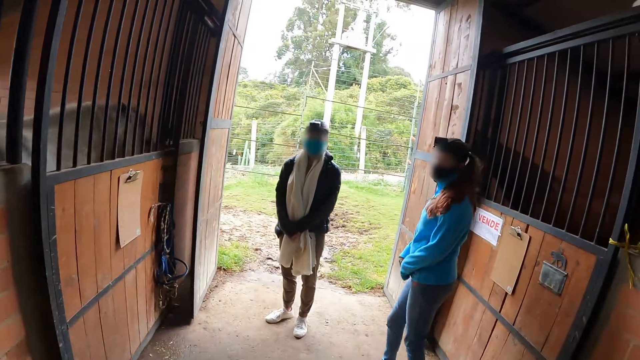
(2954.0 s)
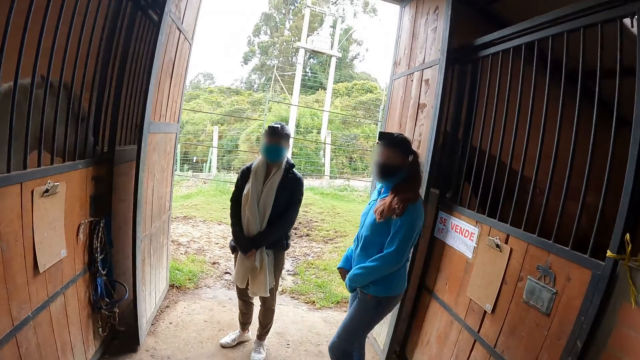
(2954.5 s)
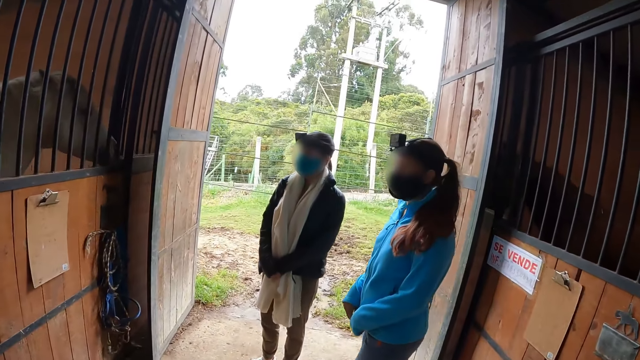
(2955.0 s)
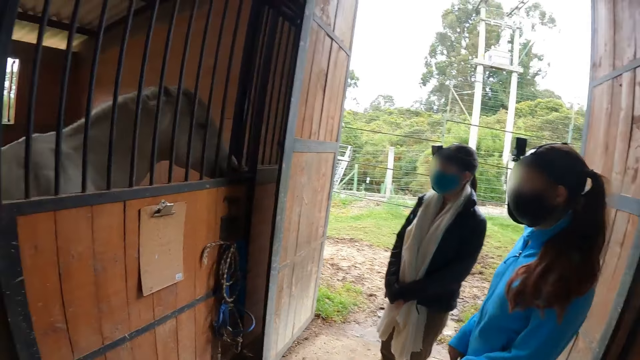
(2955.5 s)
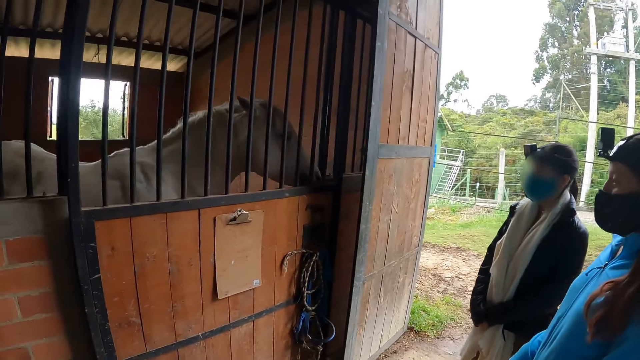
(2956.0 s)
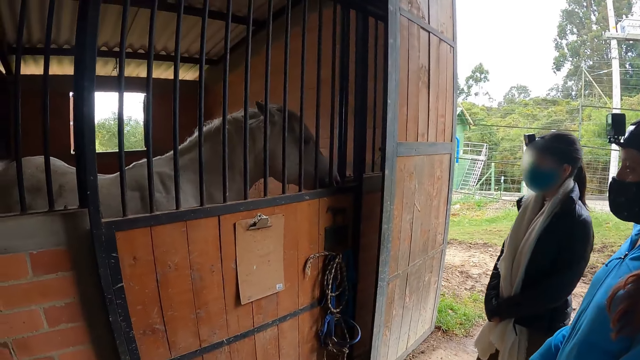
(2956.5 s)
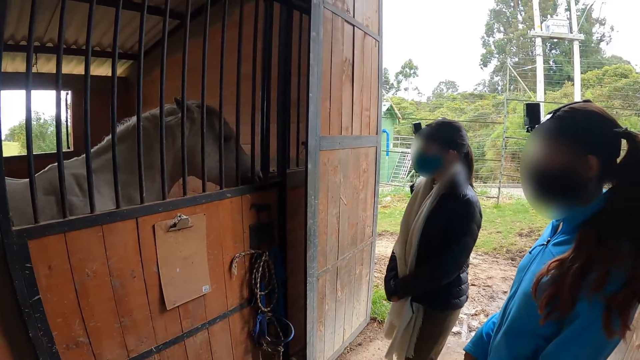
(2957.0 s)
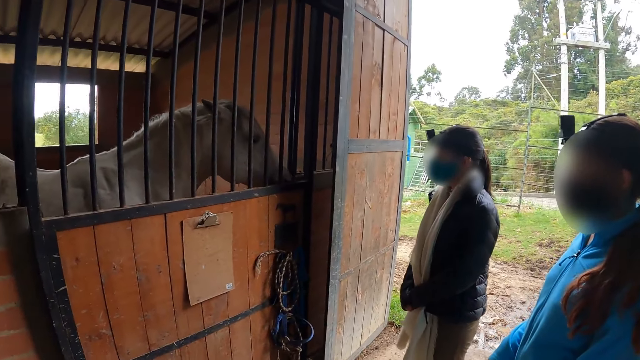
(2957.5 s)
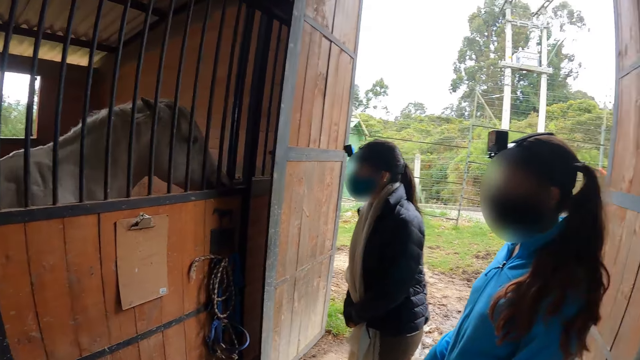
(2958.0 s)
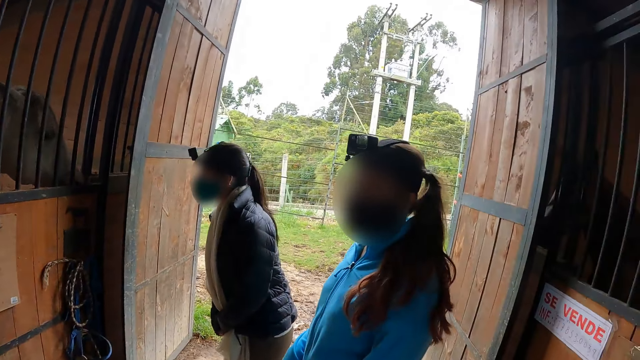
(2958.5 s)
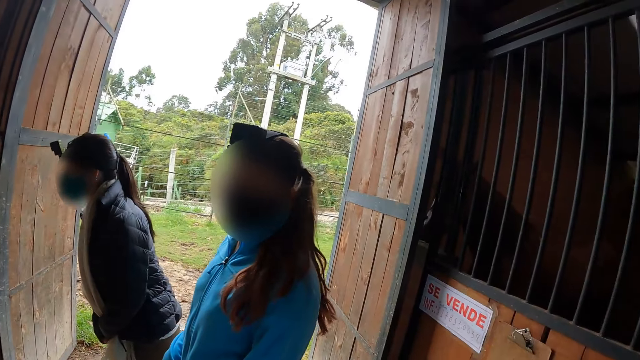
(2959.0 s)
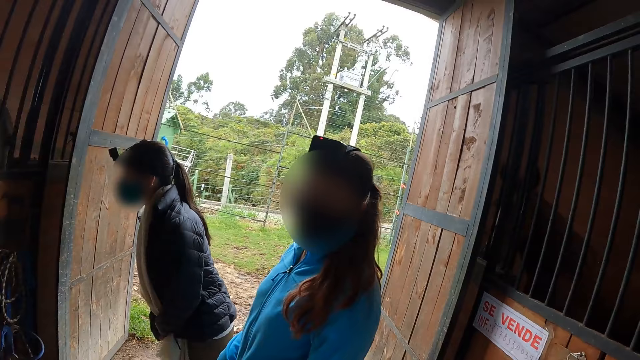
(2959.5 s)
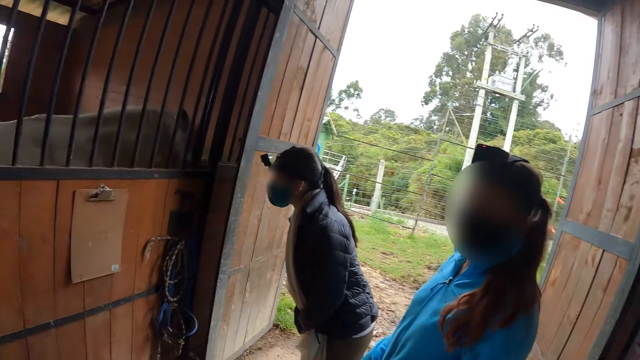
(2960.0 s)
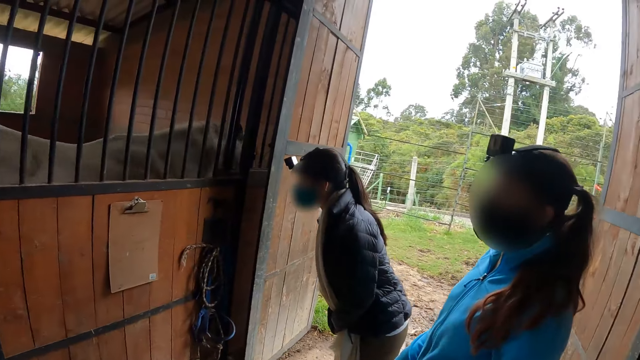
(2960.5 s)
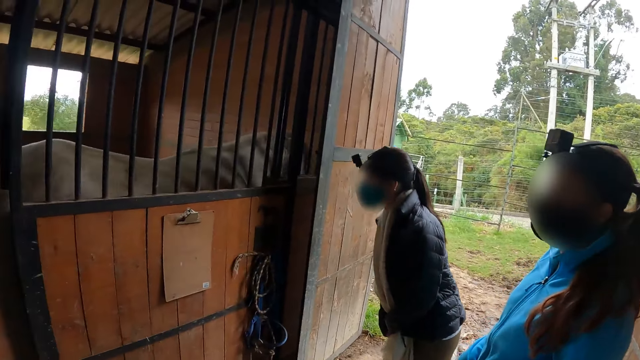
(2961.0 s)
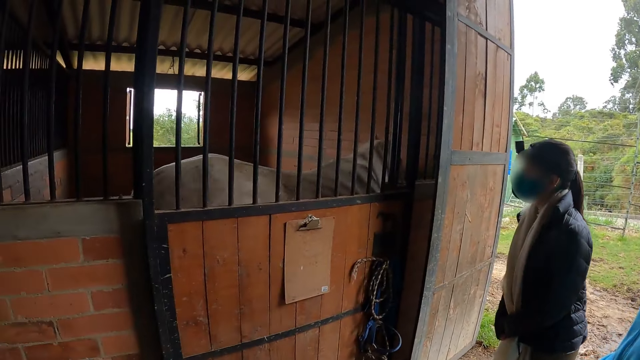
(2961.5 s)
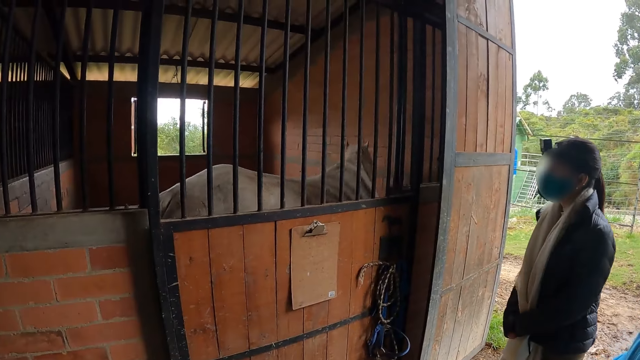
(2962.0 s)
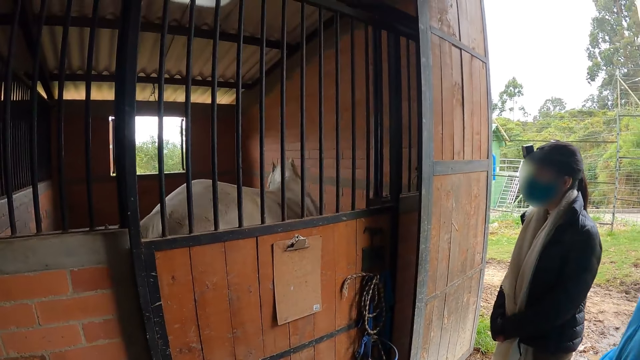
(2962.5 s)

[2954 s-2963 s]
The camera wearer stands close to a stall with a big white horse. They look at the horses.

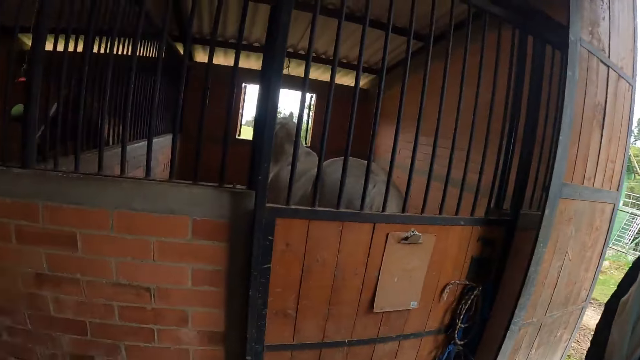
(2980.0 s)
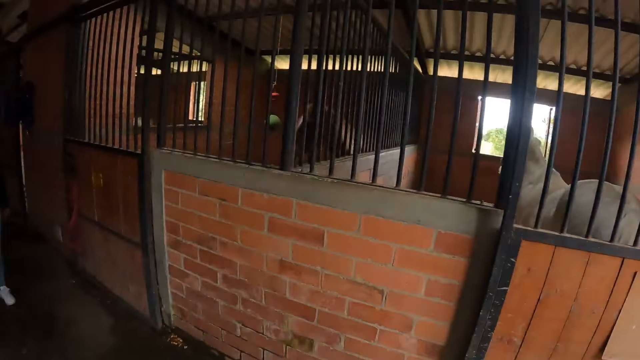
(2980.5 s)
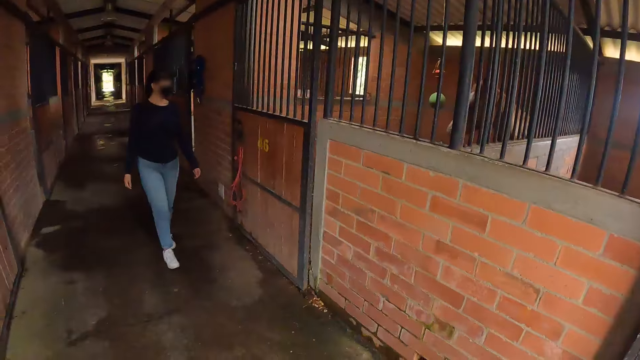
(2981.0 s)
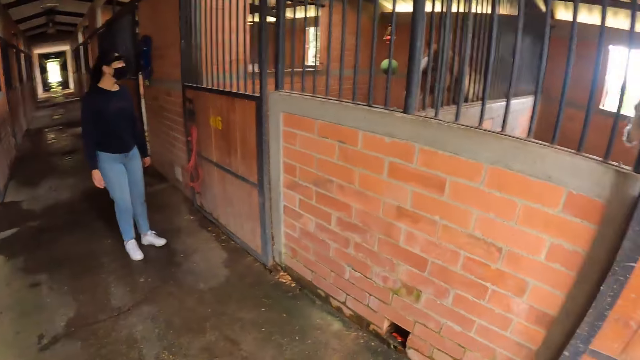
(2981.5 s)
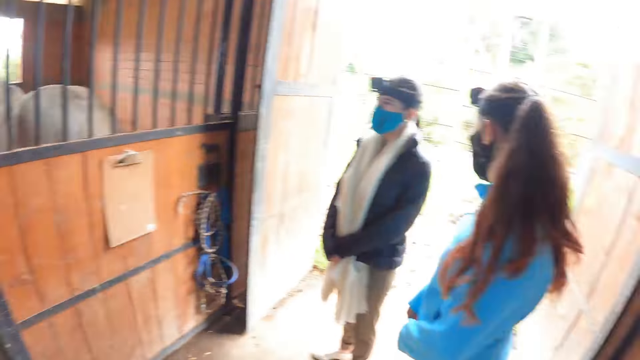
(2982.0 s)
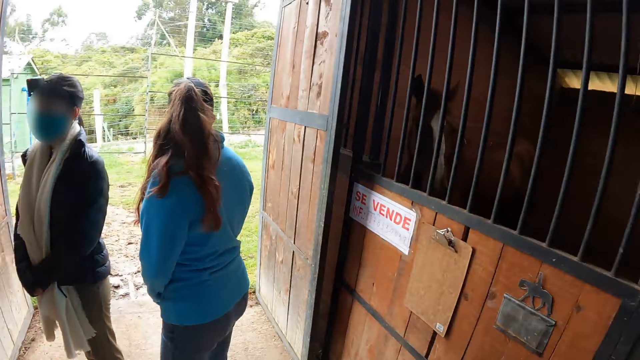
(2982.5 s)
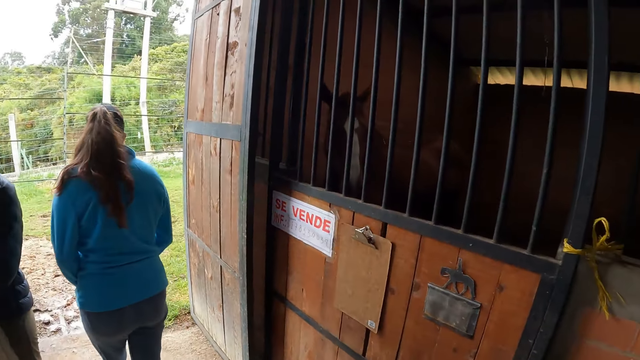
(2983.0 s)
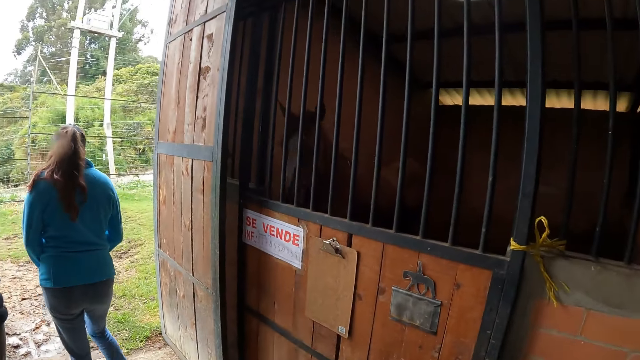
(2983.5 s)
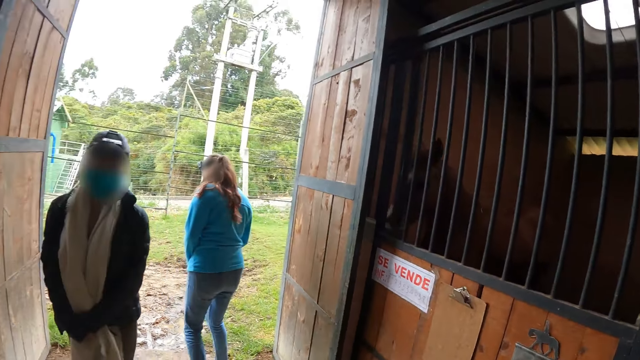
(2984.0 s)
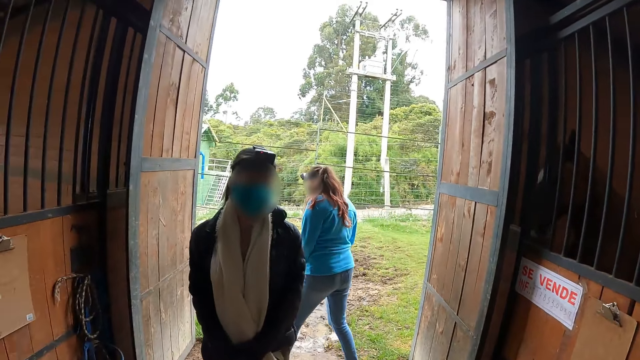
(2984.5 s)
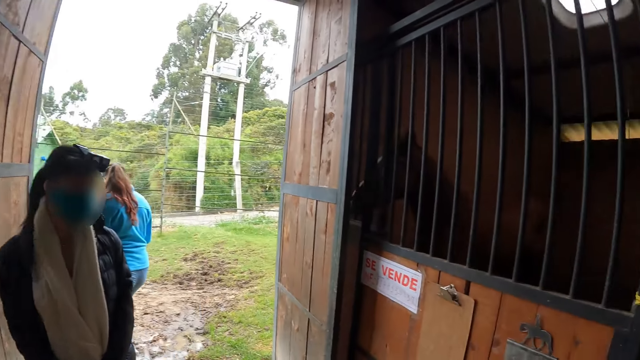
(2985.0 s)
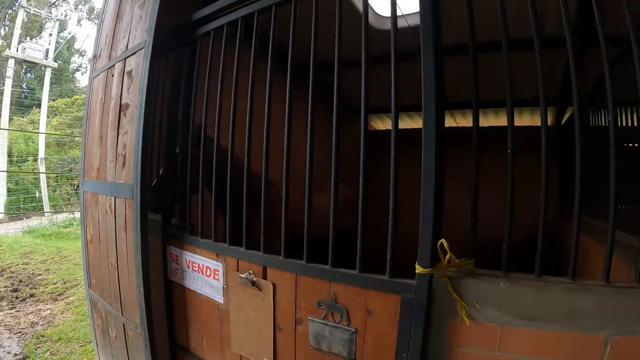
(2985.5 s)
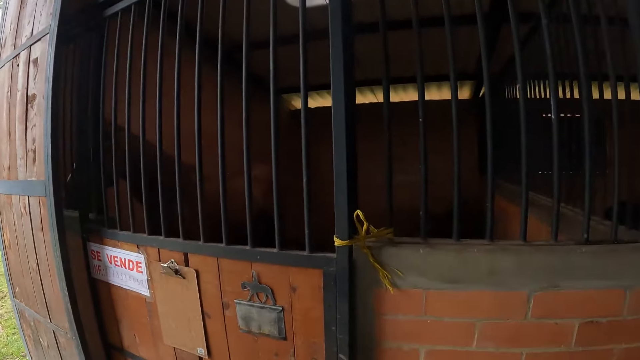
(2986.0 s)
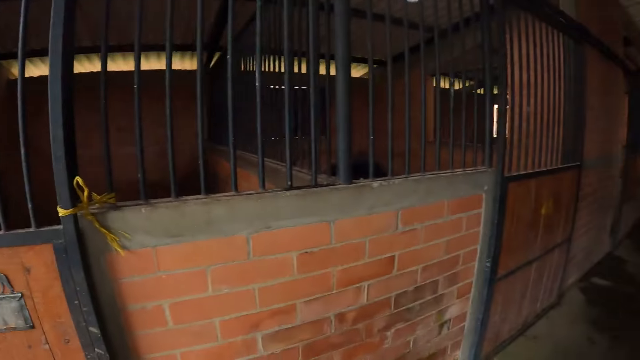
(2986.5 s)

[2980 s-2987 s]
The camera wearer looks around. A woman walks out of the stable.

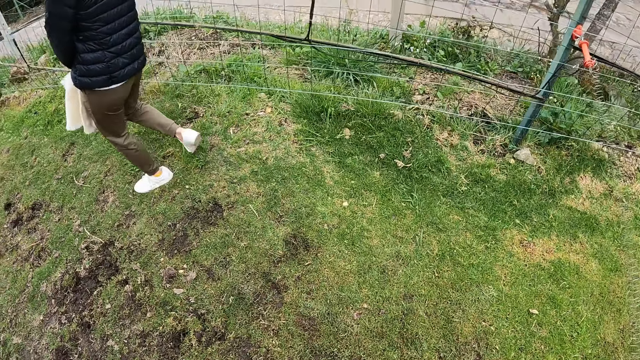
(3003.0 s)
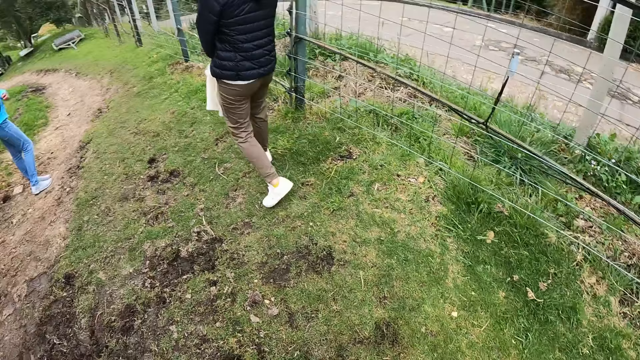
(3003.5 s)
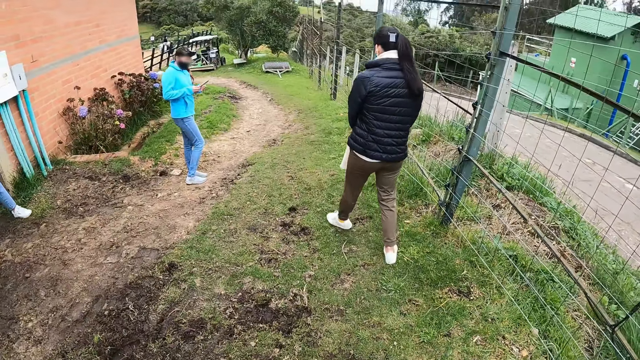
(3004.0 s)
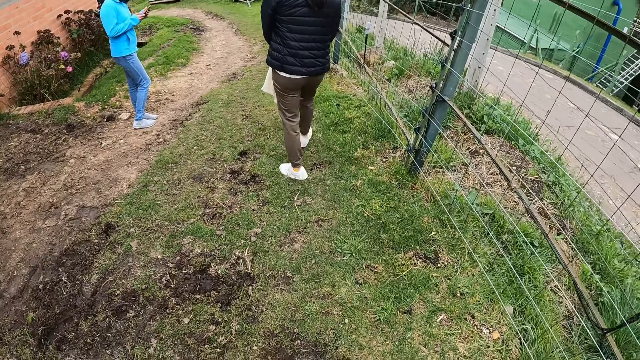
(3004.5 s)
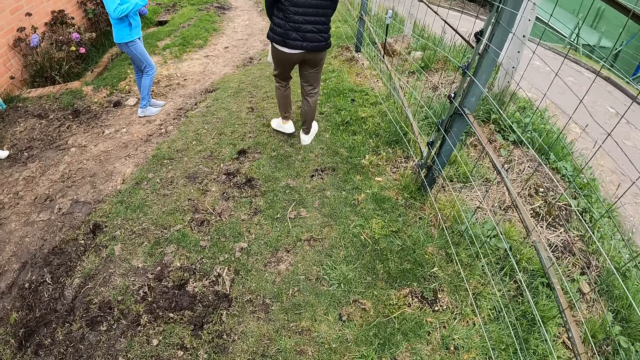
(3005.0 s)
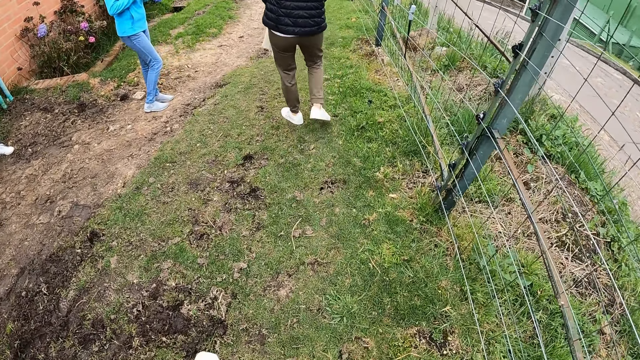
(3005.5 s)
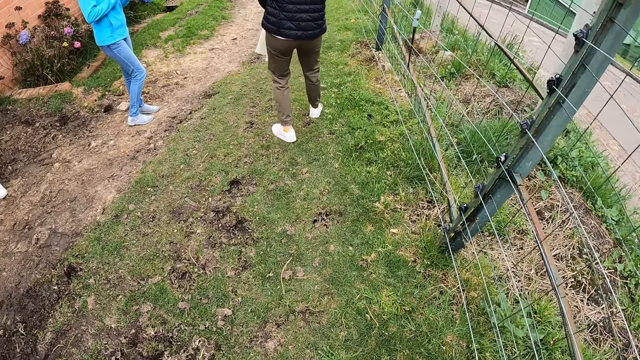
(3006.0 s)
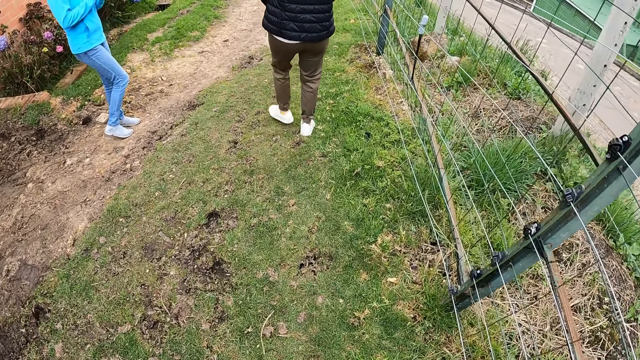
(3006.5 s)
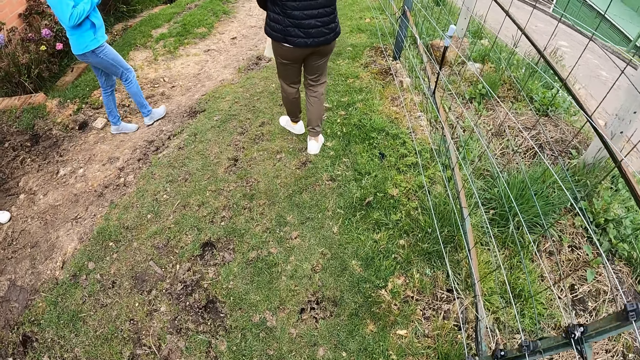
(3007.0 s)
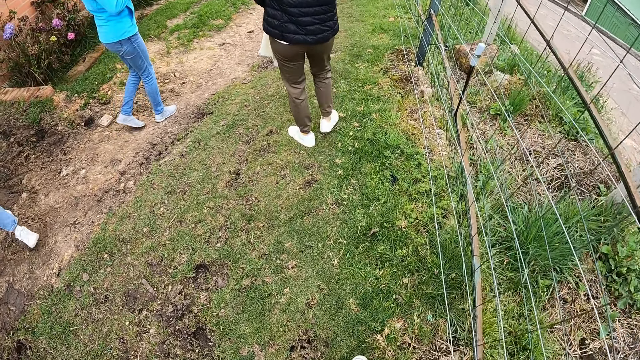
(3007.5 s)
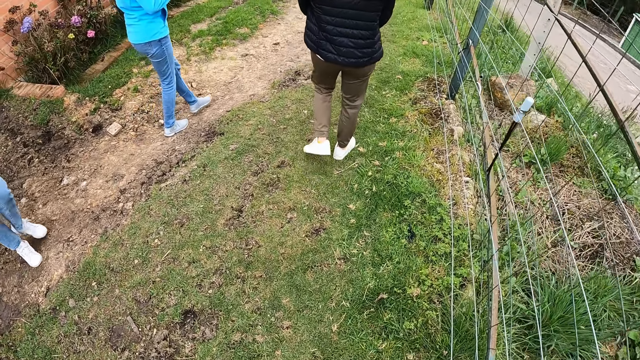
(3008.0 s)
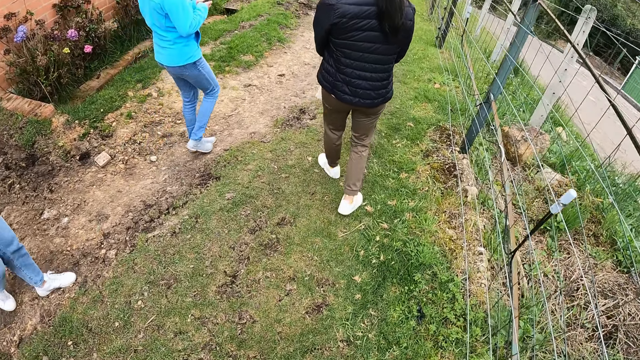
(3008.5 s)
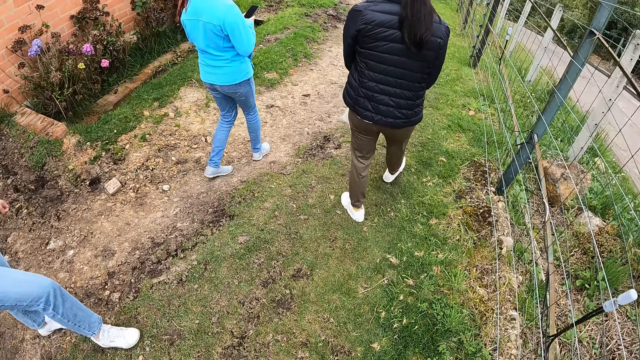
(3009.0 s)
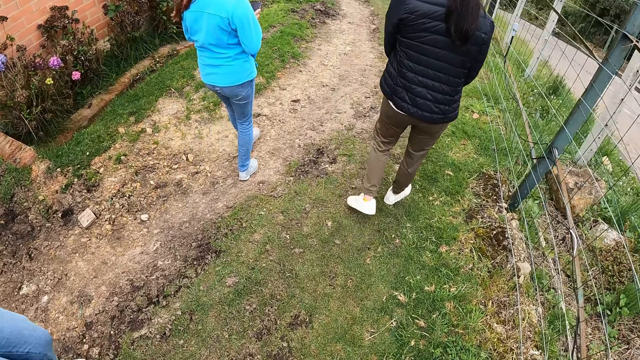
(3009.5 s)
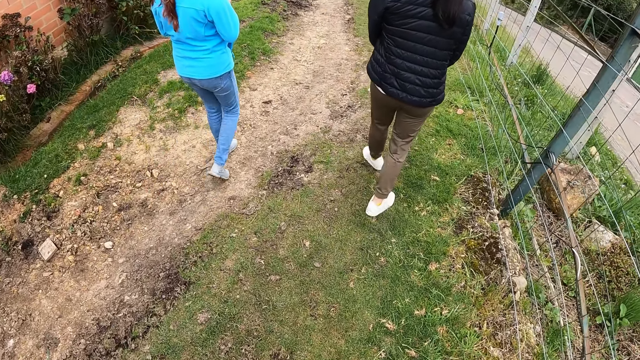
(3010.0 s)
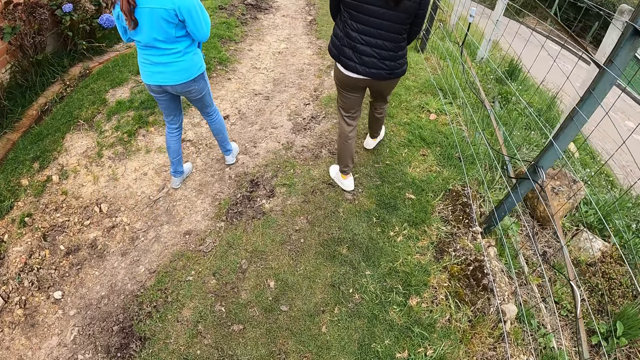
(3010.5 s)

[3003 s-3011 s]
A woman operates a phone. Another woman walks near the camera wearer.
